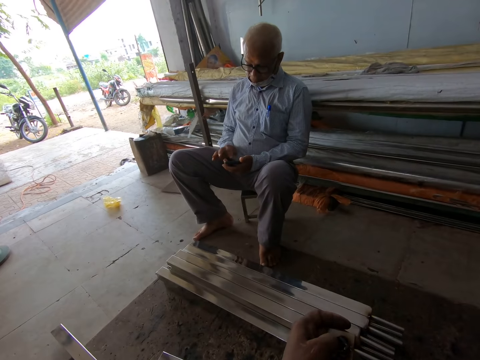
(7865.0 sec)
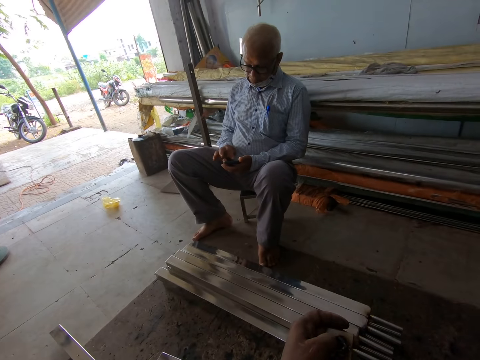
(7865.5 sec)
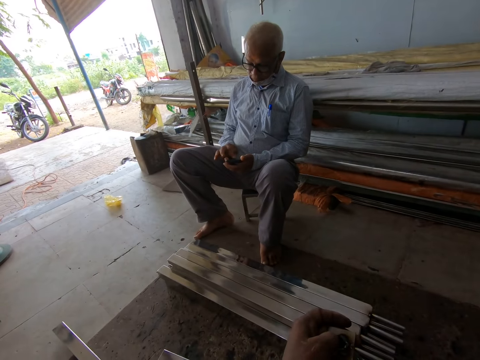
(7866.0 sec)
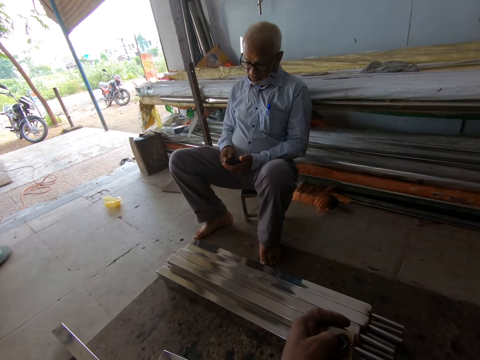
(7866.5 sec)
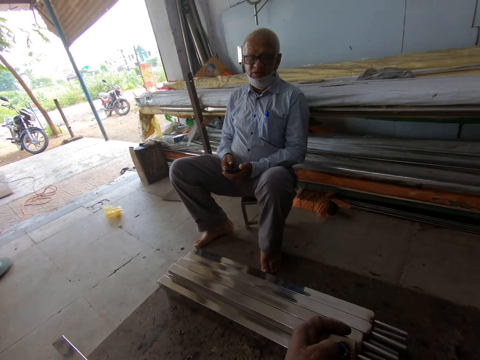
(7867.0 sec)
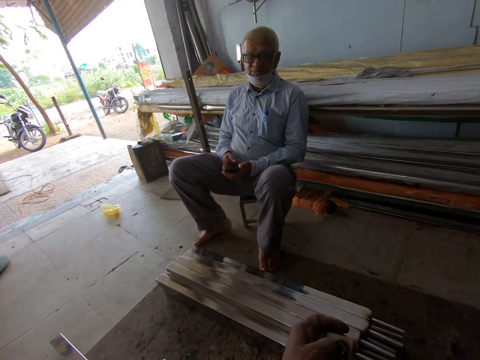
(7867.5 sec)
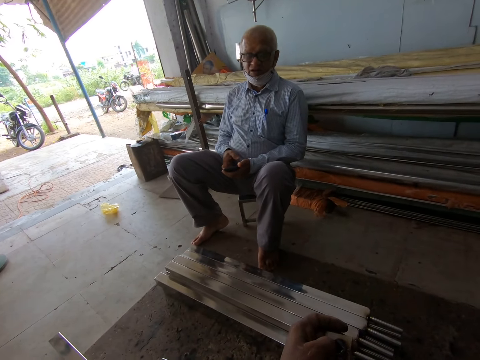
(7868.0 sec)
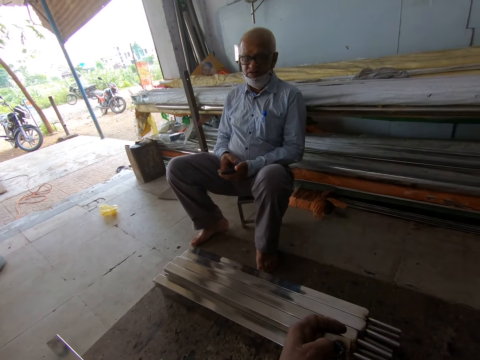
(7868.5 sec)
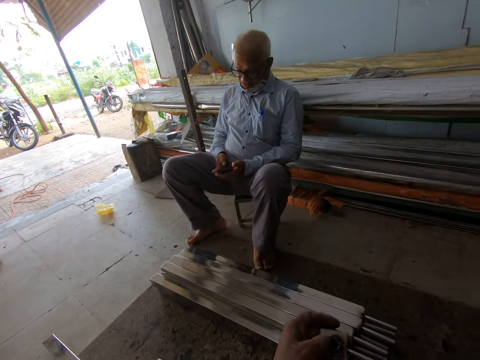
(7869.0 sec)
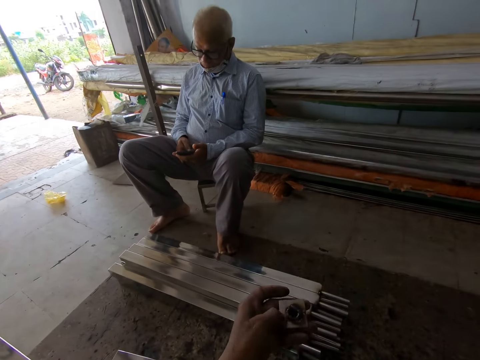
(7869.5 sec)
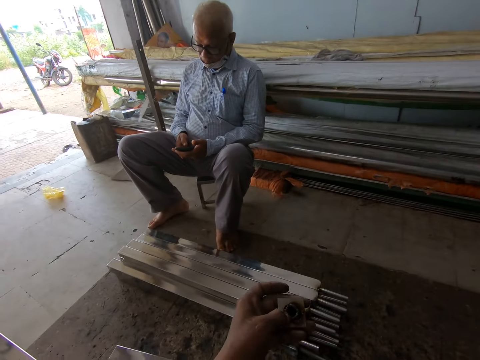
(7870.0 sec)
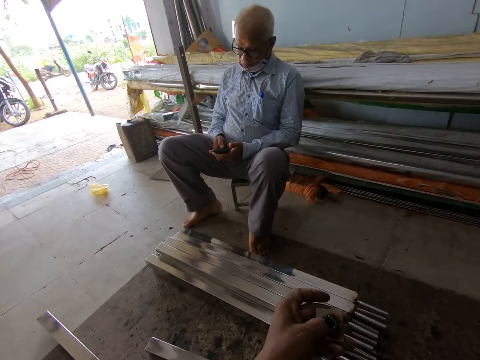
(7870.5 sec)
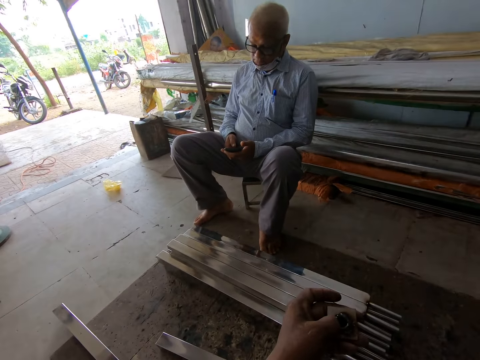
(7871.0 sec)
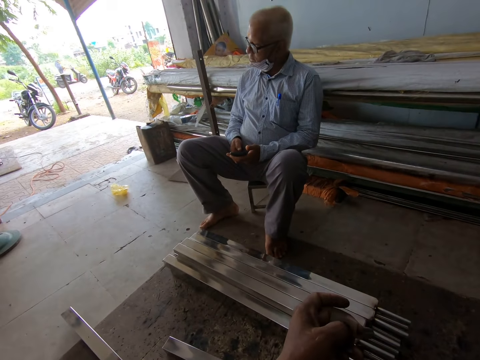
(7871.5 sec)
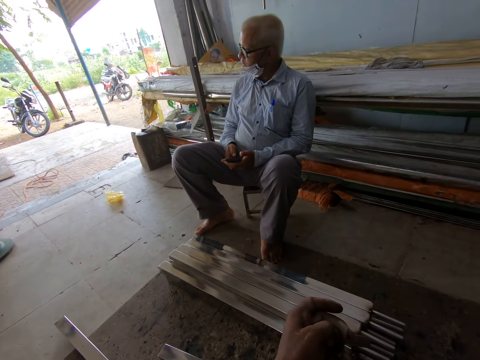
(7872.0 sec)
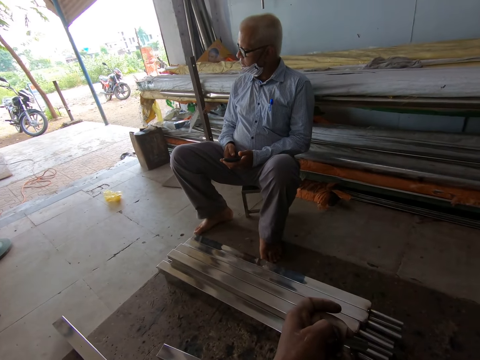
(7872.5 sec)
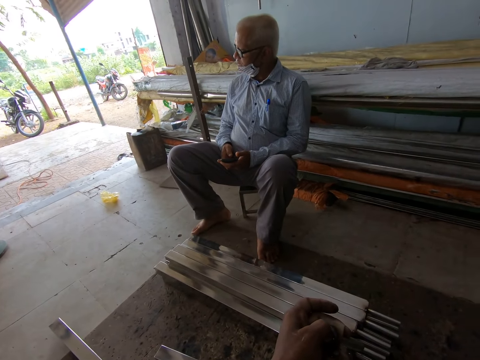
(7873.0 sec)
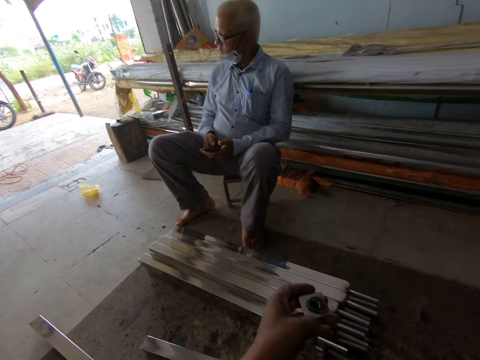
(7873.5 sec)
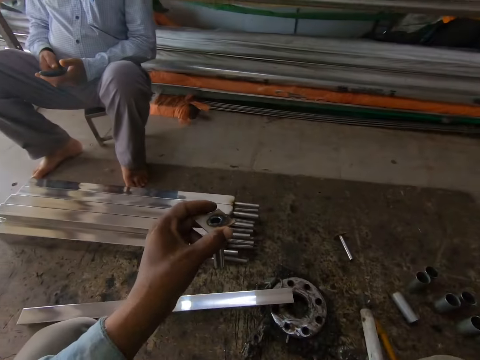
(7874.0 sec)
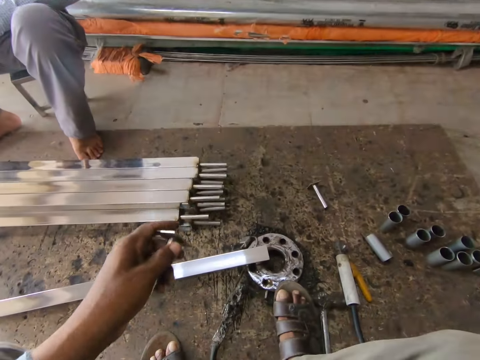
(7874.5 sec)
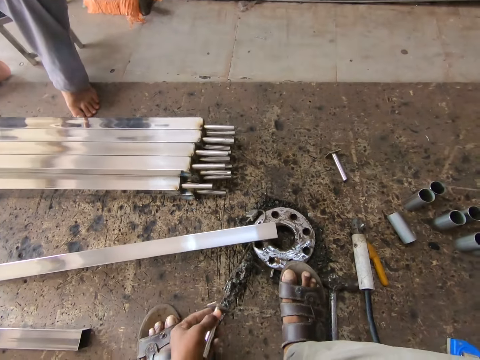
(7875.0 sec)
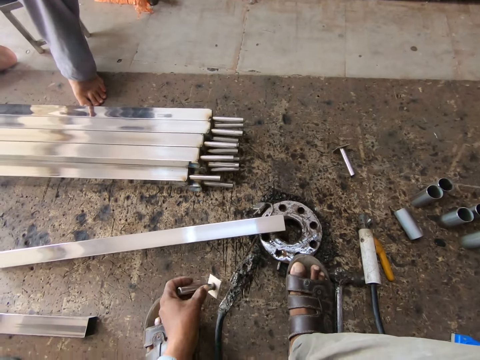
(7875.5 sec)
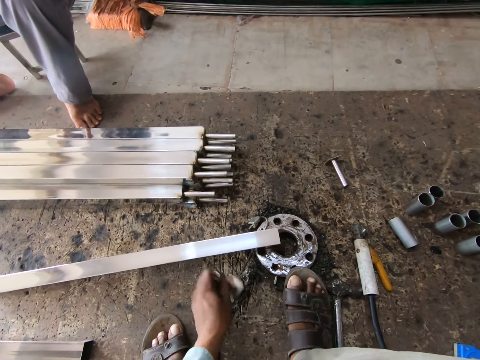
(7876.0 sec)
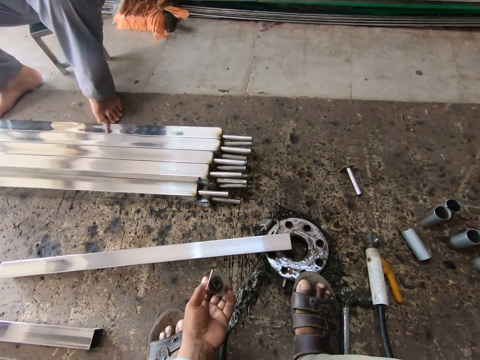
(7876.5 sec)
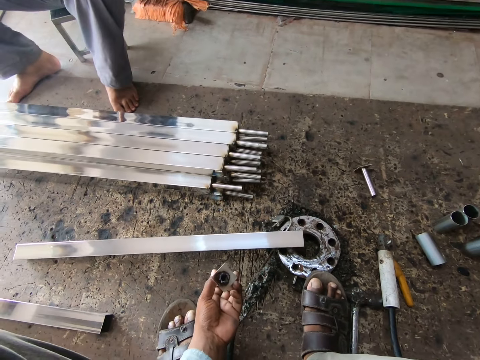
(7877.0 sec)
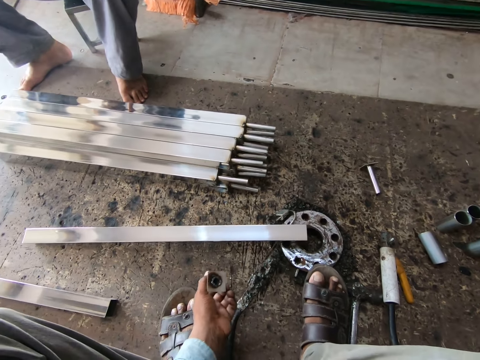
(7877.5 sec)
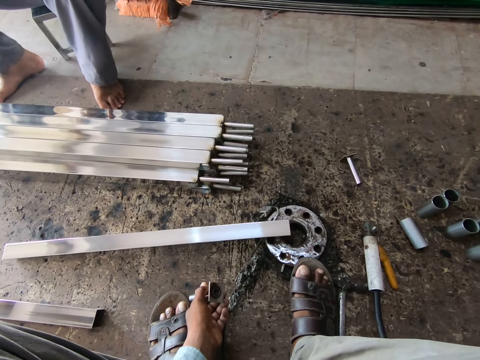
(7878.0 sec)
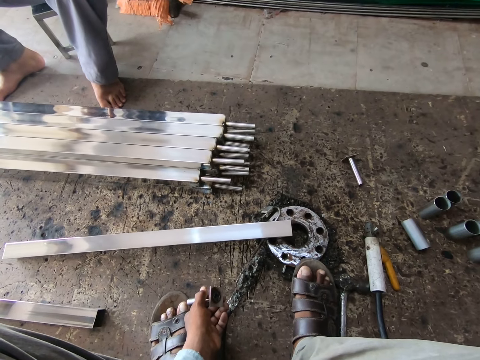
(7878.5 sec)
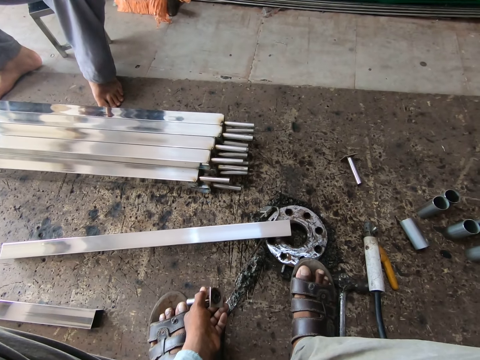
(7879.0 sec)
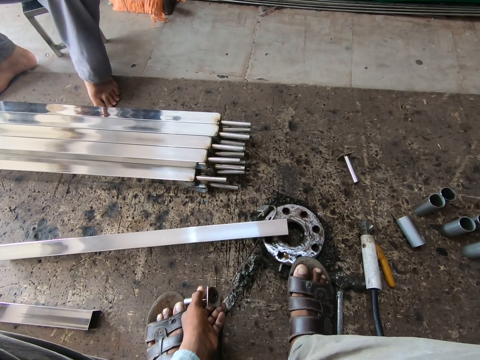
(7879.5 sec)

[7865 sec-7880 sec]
A man converses with the camera wearer. The camera wearer hits the steel protector sleeve in his left hand on a power source on the ground.

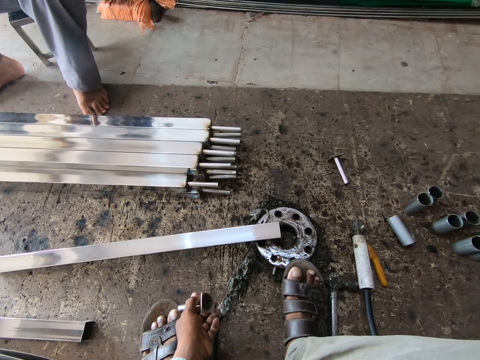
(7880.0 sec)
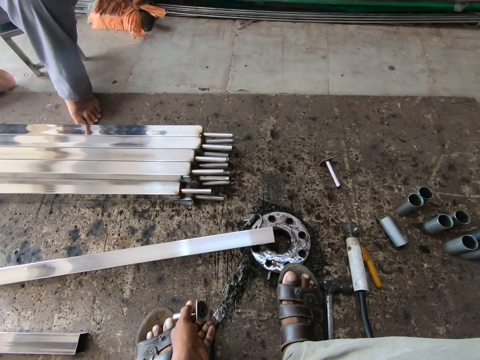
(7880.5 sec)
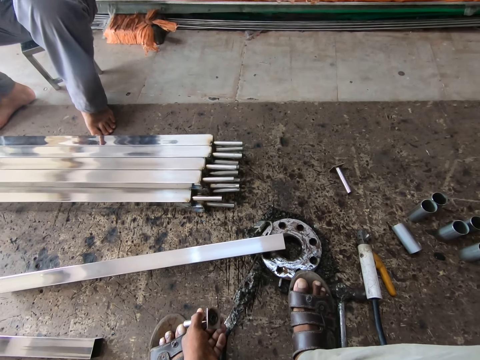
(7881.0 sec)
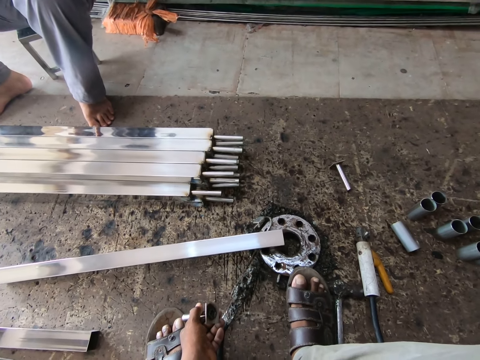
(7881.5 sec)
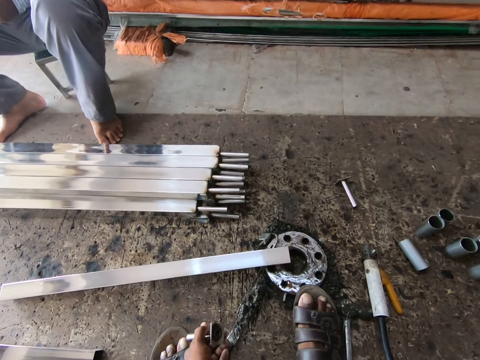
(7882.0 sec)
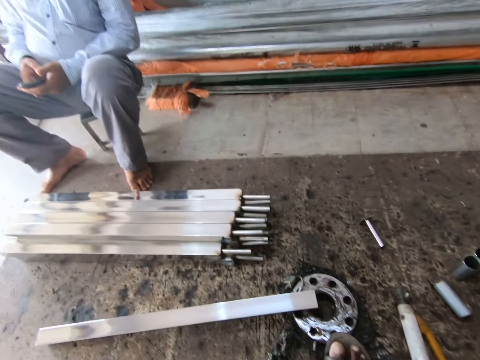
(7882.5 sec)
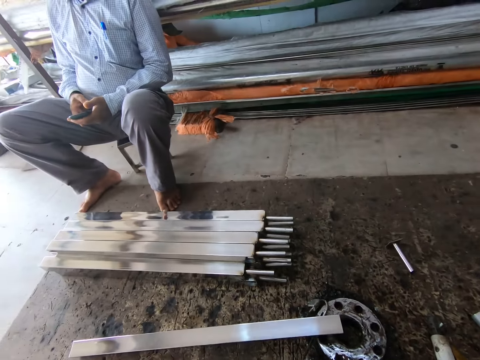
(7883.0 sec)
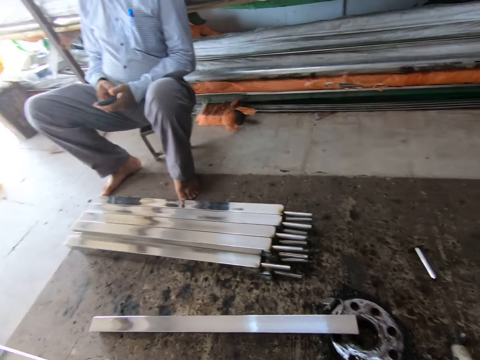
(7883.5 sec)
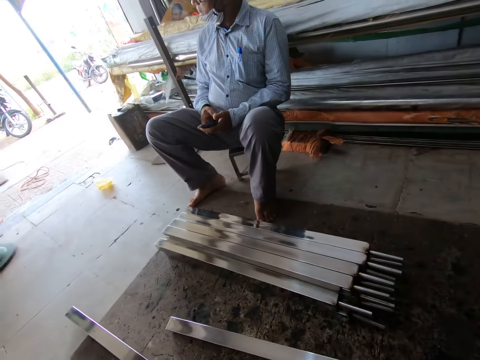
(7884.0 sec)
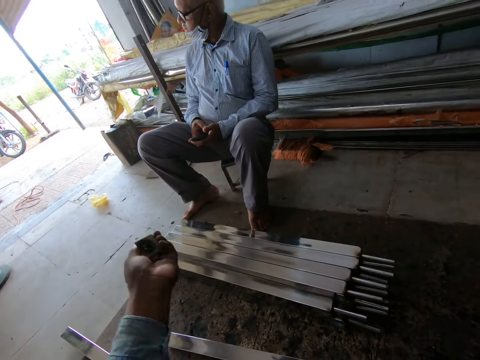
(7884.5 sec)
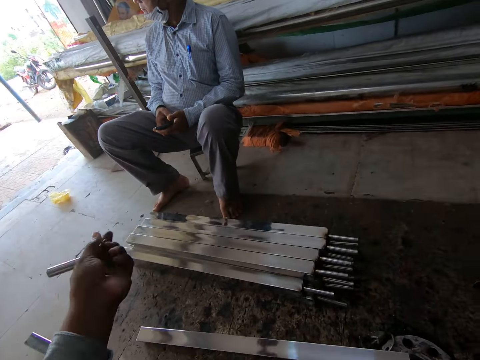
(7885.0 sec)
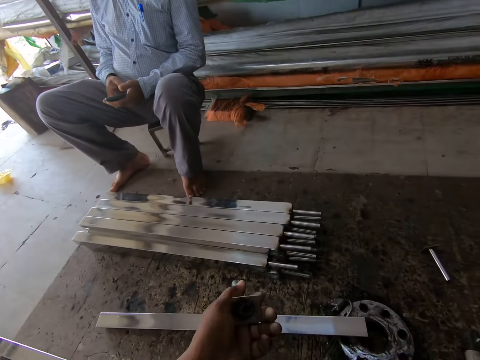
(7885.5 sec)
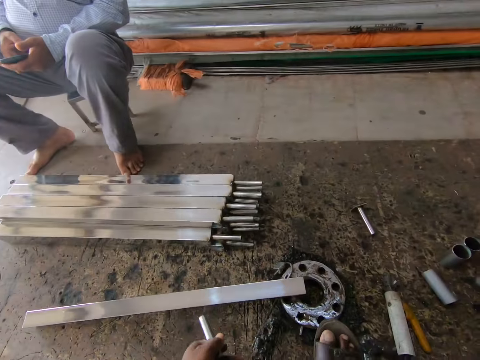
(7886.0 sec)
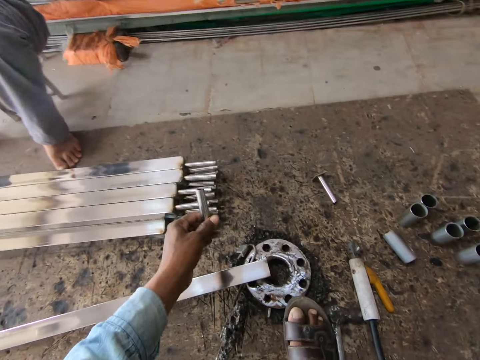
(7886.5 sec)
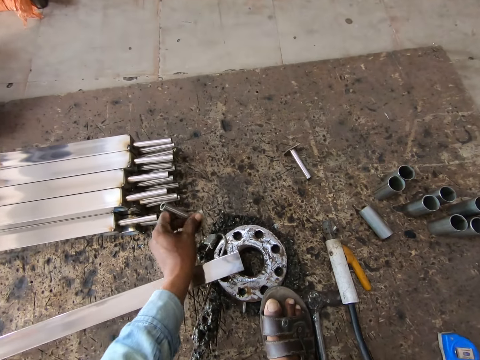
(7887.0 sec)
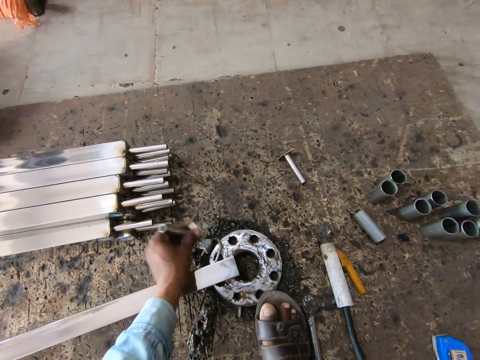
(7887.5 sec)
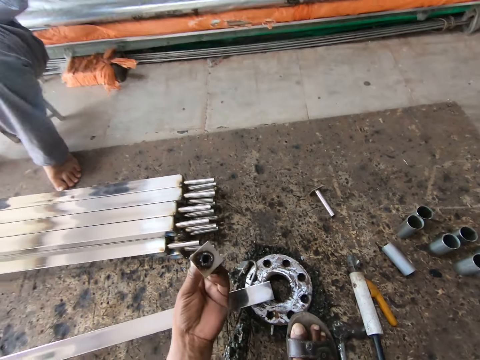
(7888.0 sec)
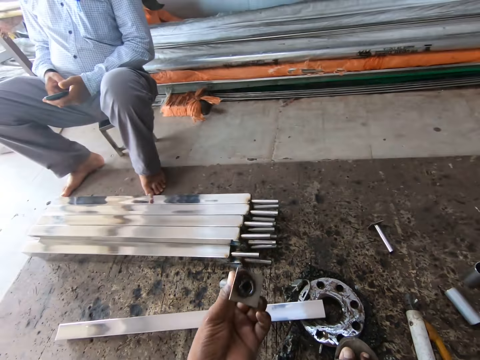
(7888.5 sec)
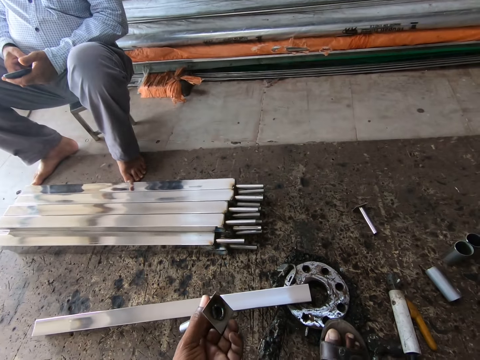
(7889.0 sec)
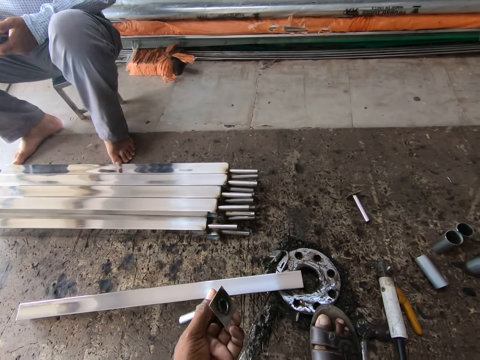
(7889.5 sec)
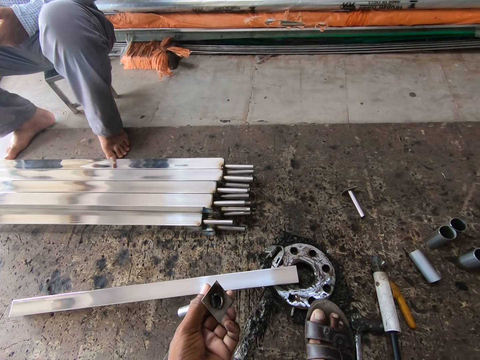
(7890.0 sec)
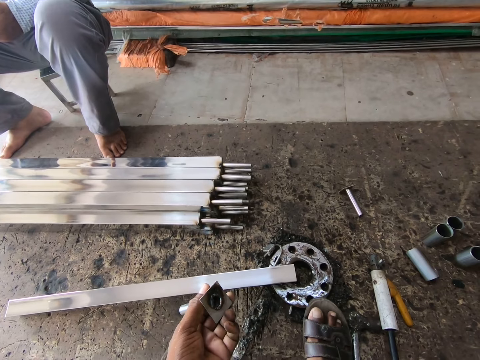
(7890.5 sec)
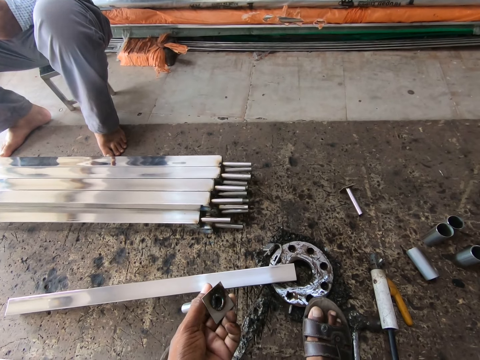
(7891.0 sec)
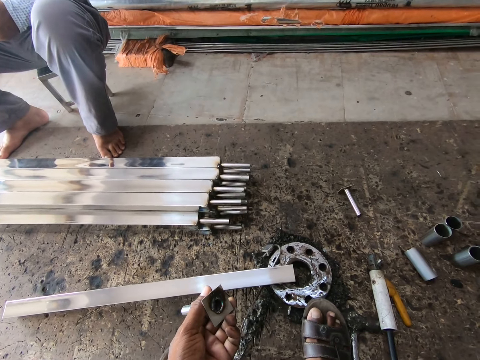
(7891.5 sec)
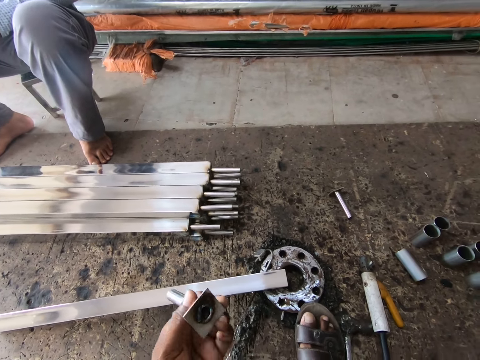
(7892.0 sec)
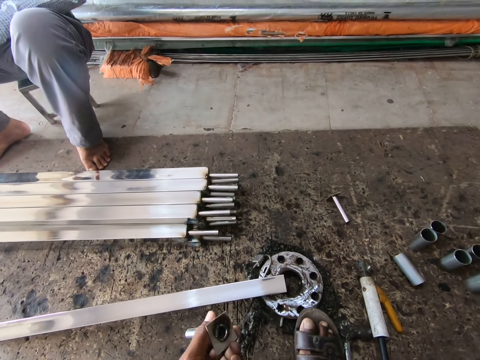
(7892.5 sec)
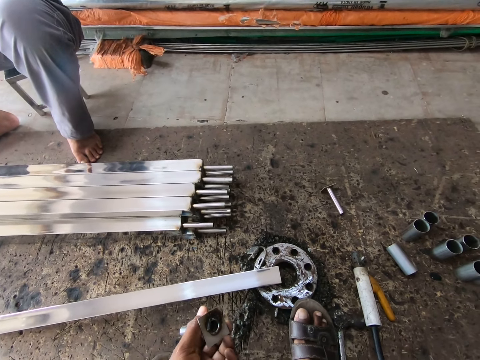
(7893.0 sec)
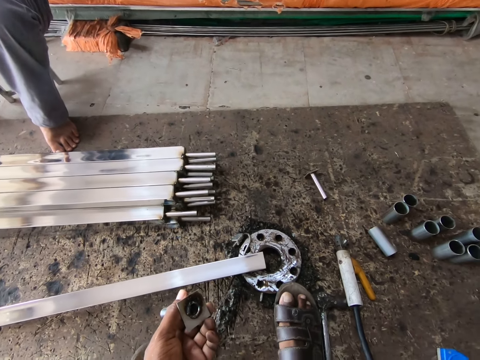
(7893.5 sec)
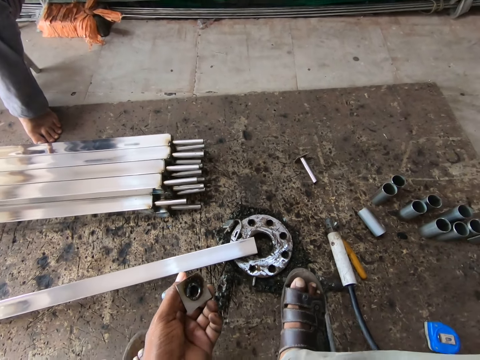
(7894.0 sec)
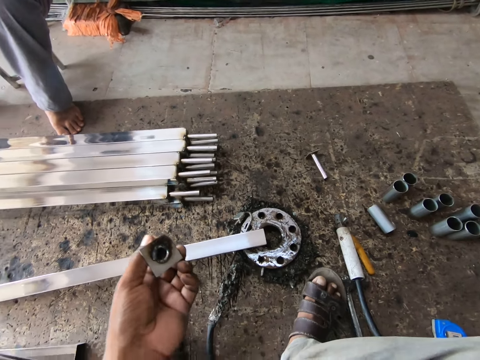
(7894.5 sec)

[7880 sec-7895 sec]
The camera wearer moves his hand. He hits the steel protector sleeve in his left hand on the power source on the ground. He moves his hand.
